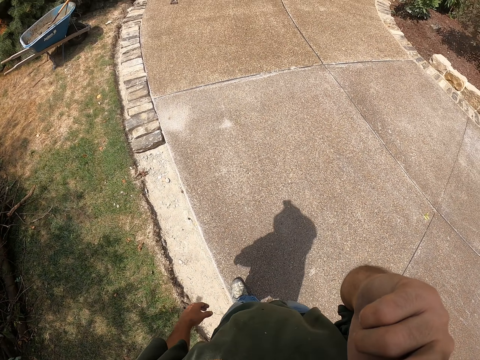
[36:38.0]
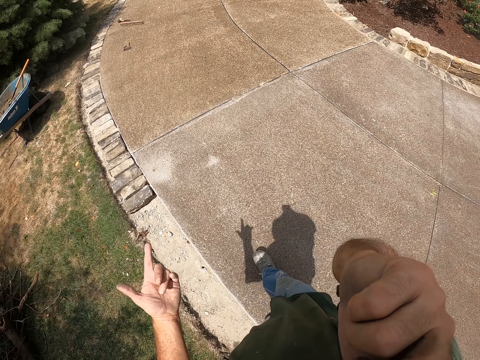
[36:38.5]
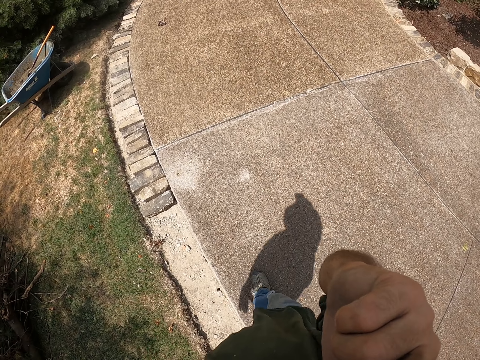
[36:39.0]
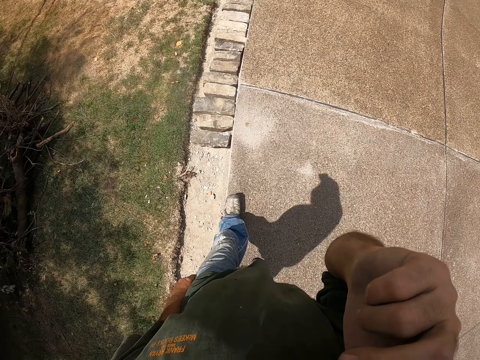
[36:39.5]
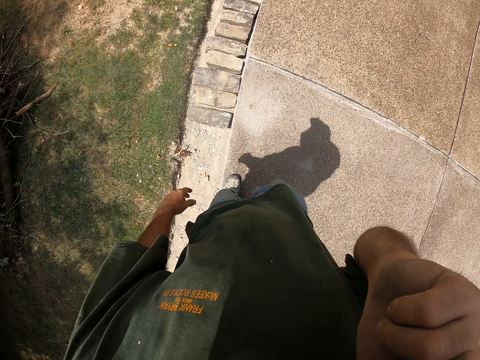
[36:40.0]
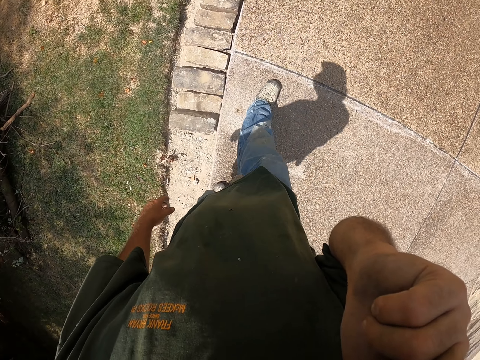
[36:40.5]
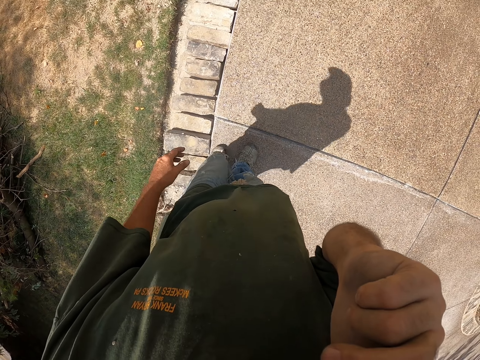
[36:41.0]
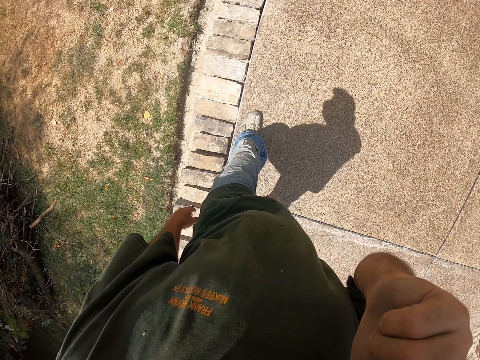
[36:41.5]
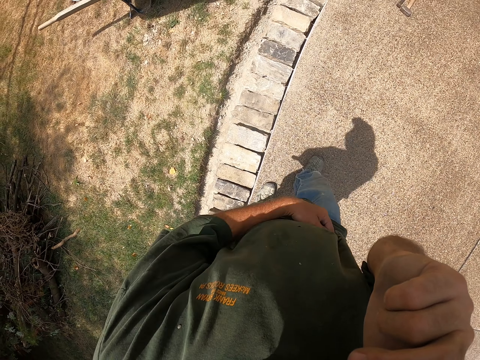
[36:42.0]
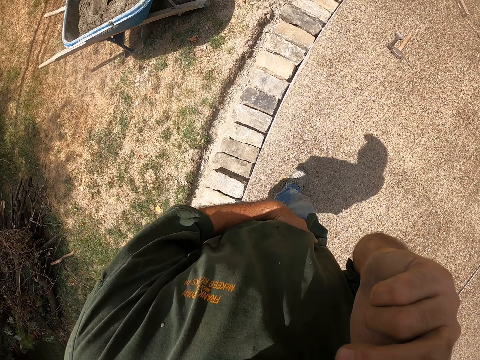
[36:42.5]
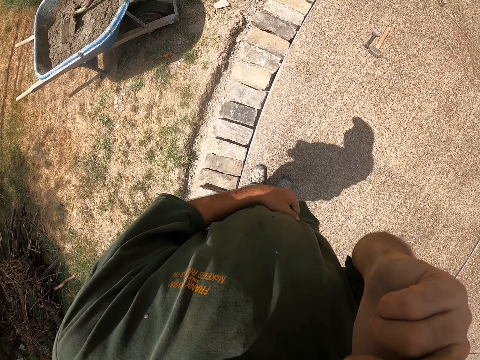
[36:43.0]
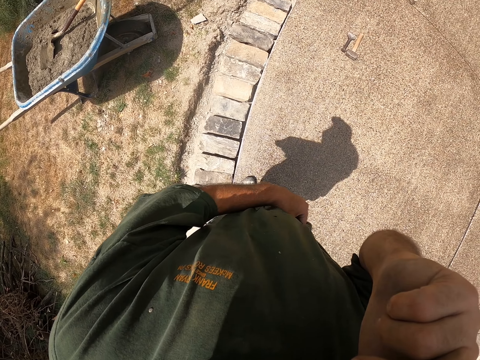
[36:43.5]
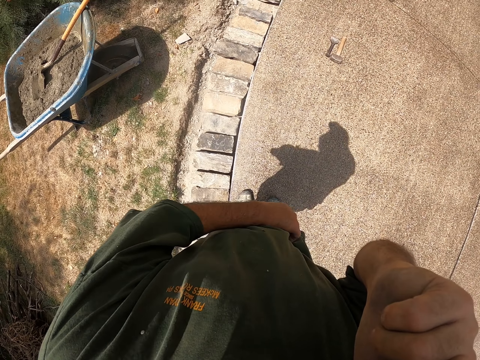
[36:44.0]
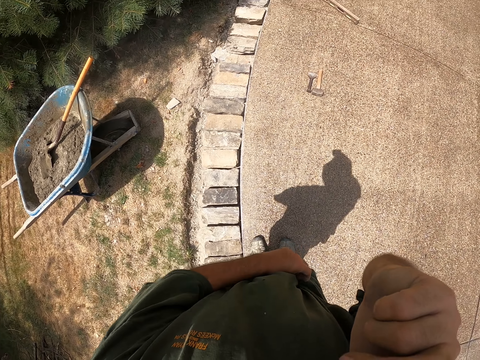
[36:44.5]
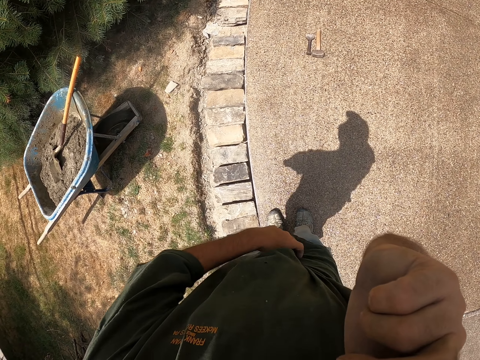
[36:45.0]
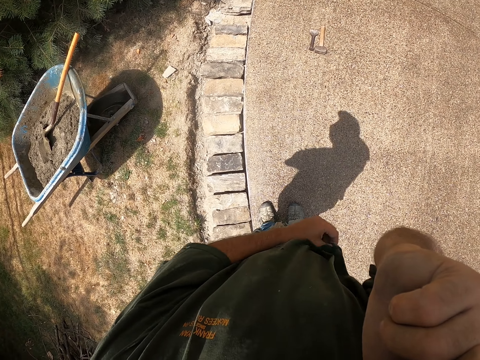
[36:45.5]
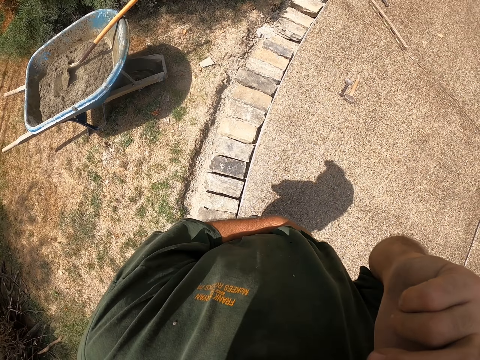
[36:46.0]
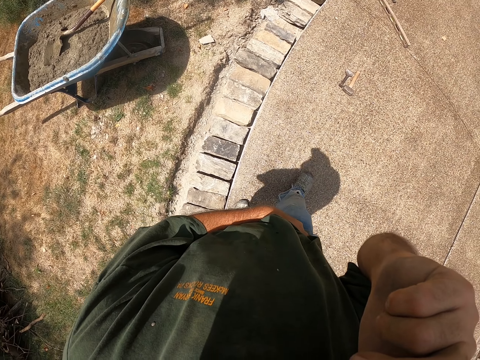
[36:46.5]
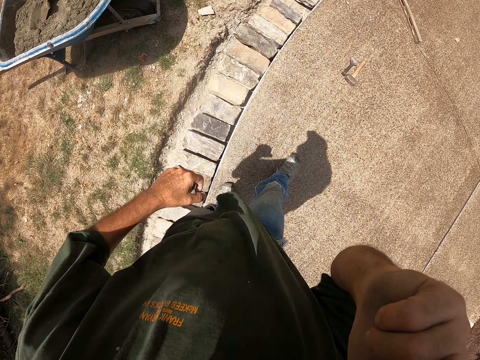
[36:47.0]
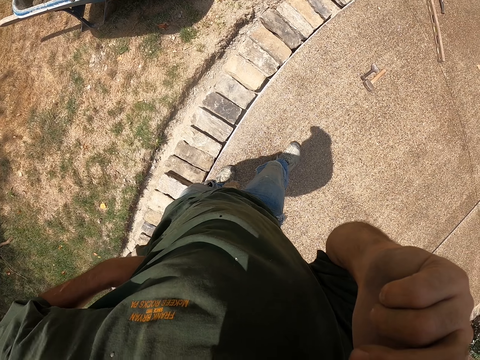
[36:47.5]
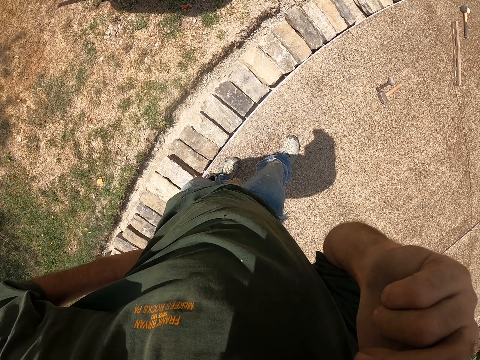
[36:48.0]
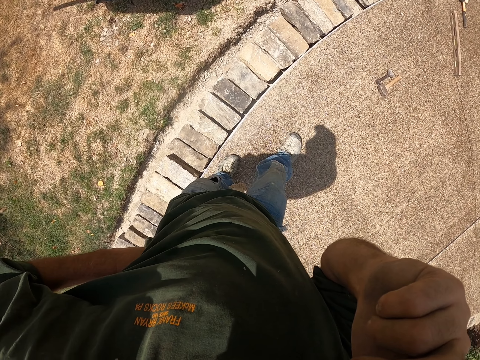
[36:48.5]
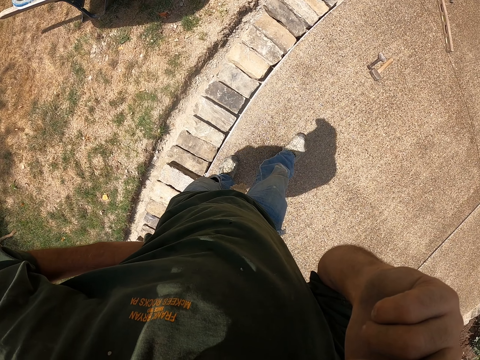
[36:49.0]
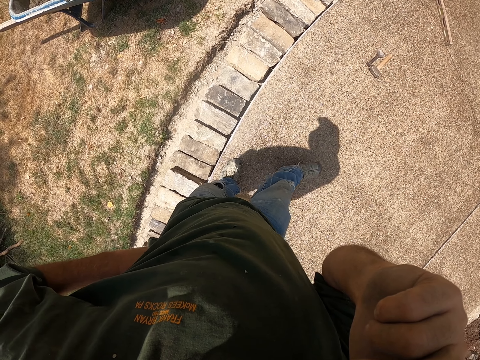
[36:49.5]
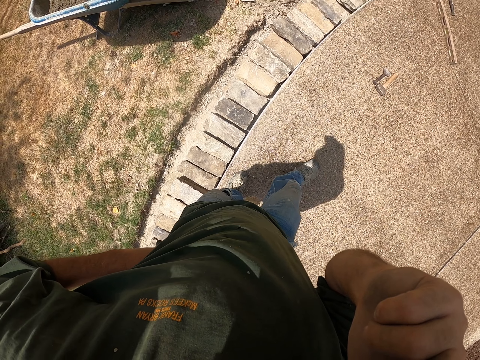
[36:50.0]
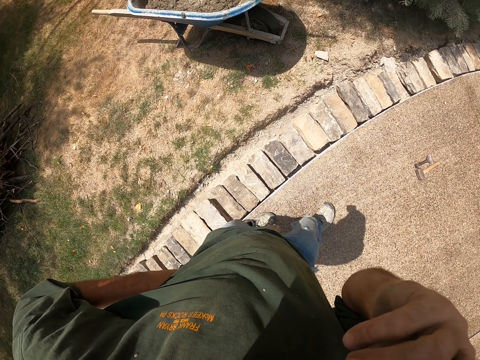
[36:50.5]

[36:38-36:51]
The camera wearer stands. He touches the shirt, rubs his waist area, and talks on the phone. He holds the waist.

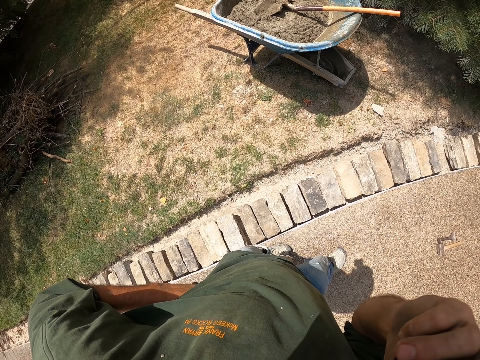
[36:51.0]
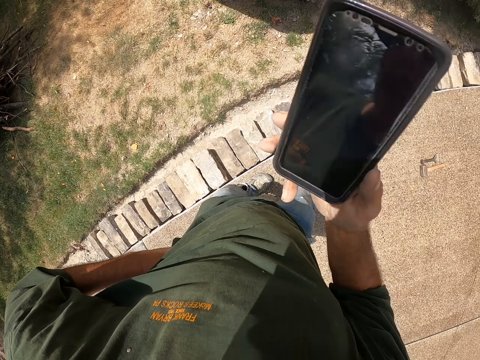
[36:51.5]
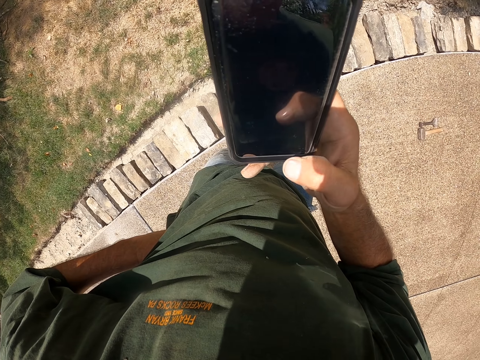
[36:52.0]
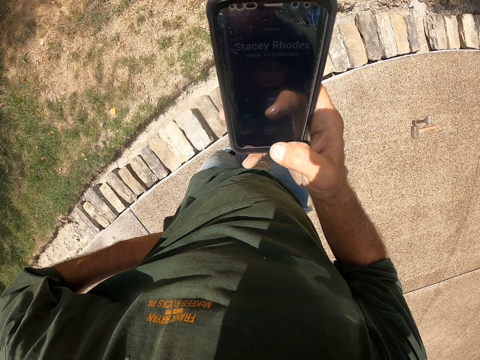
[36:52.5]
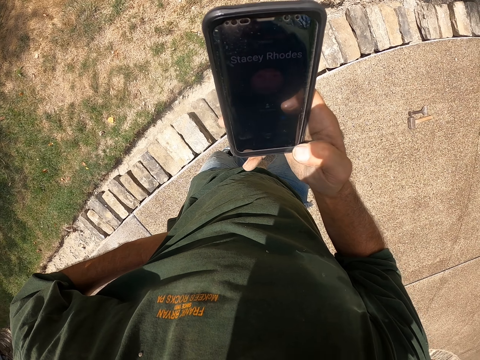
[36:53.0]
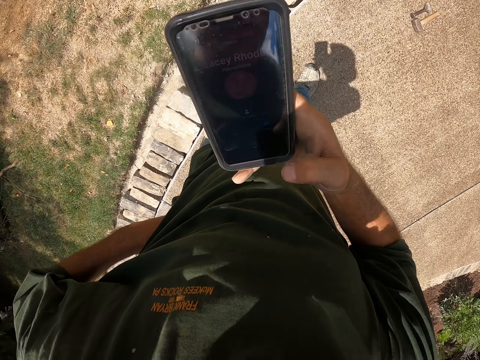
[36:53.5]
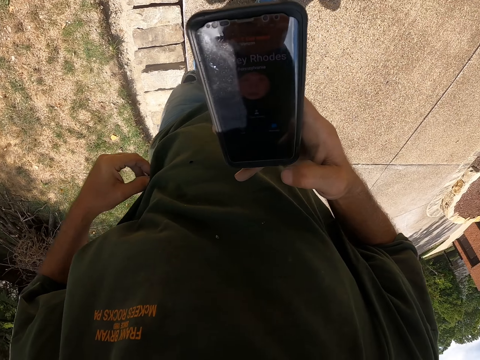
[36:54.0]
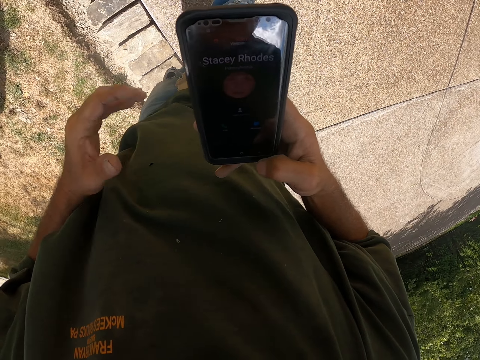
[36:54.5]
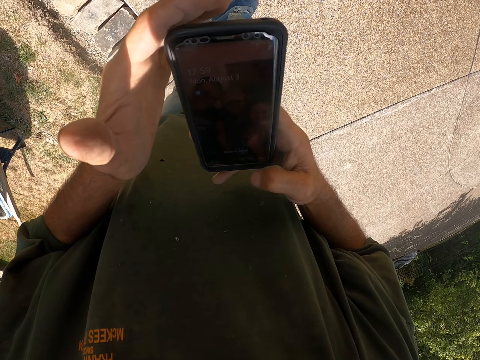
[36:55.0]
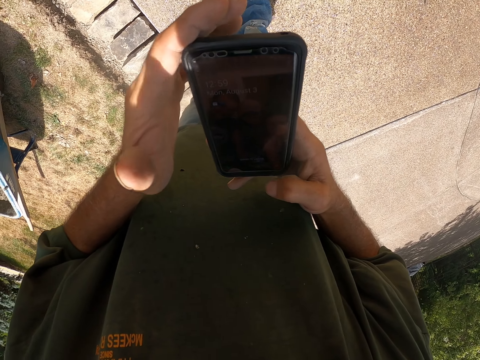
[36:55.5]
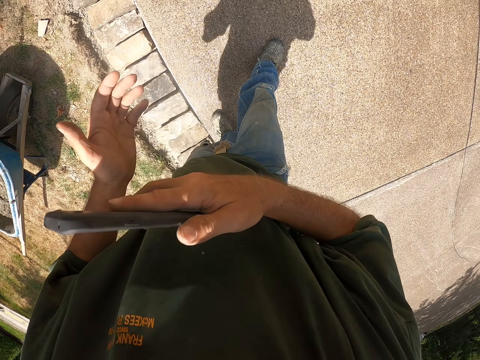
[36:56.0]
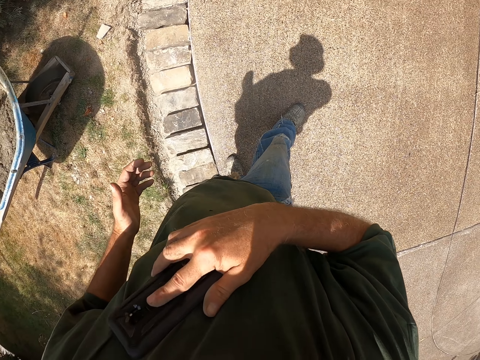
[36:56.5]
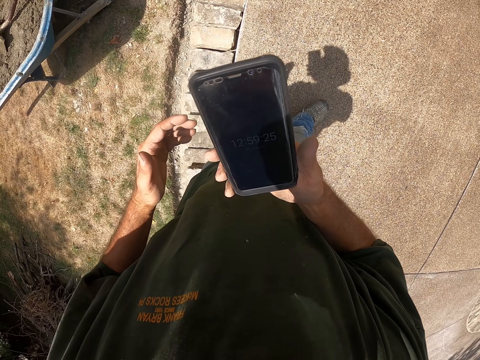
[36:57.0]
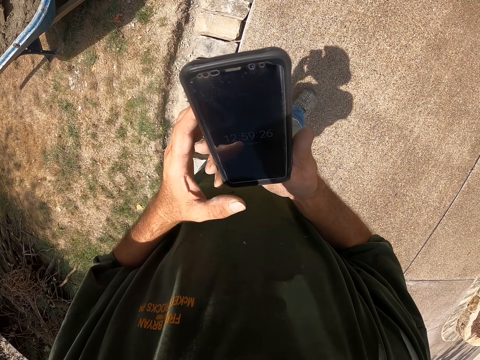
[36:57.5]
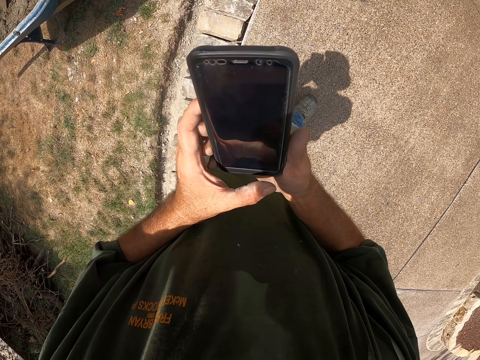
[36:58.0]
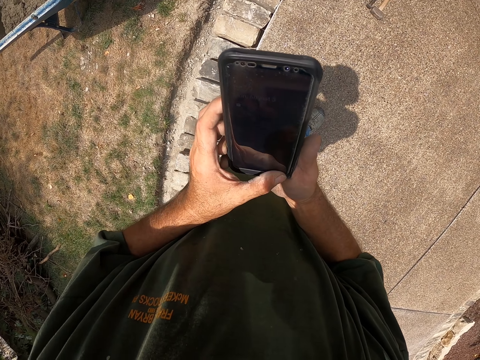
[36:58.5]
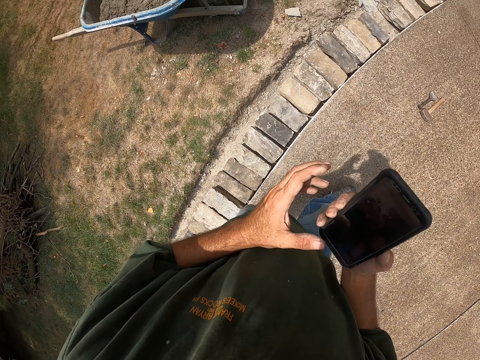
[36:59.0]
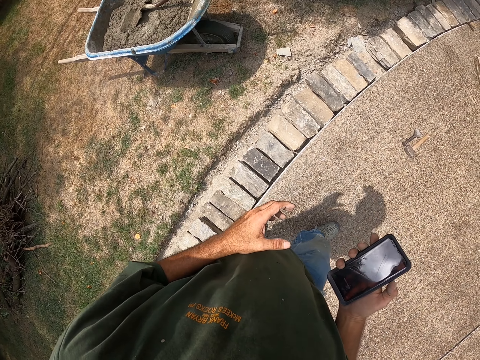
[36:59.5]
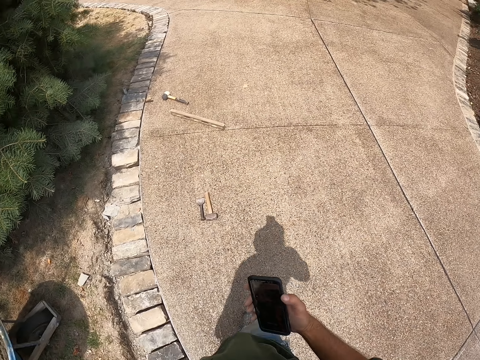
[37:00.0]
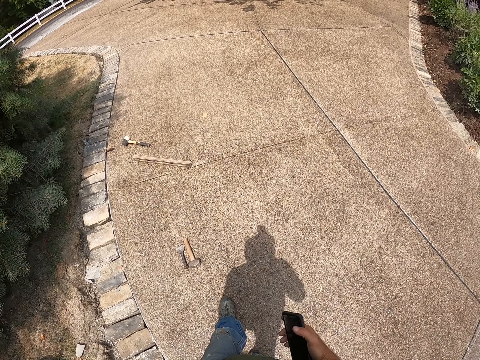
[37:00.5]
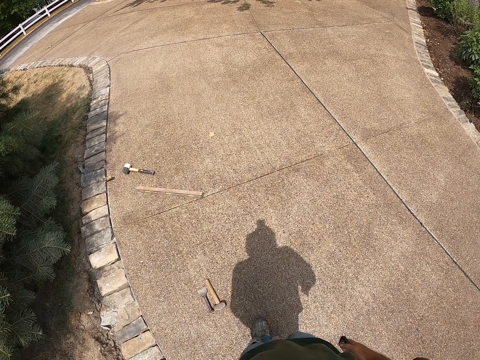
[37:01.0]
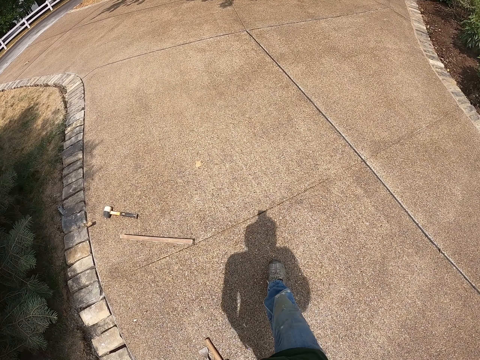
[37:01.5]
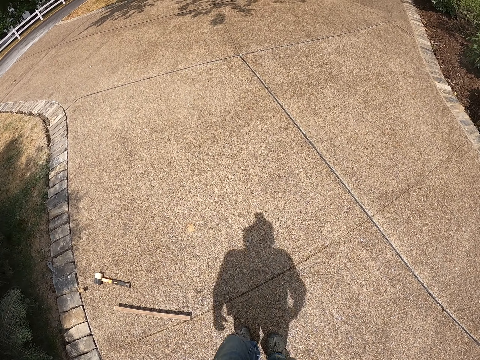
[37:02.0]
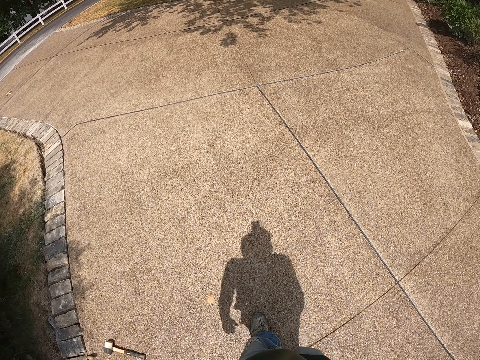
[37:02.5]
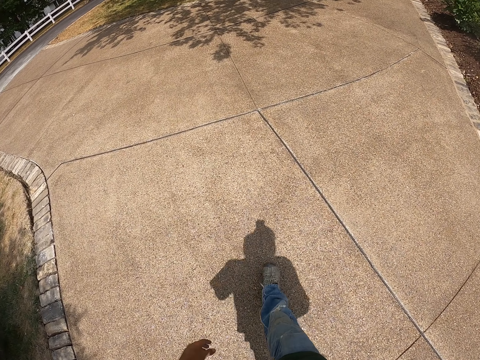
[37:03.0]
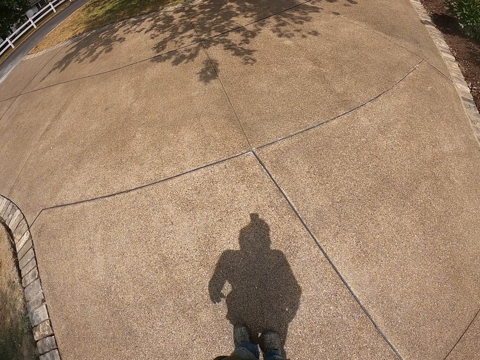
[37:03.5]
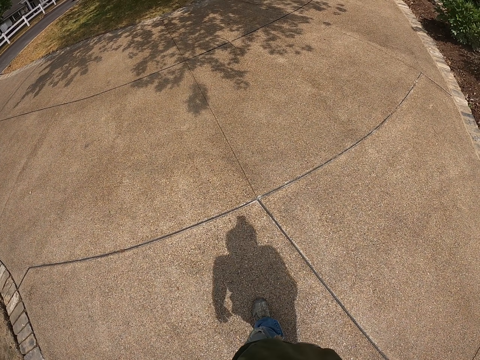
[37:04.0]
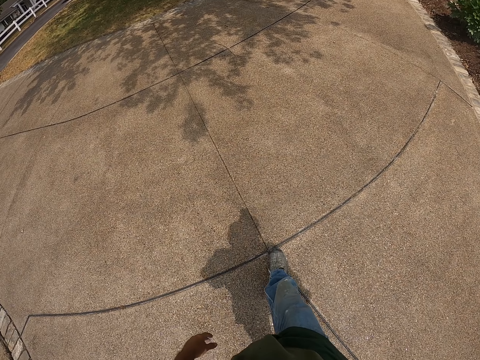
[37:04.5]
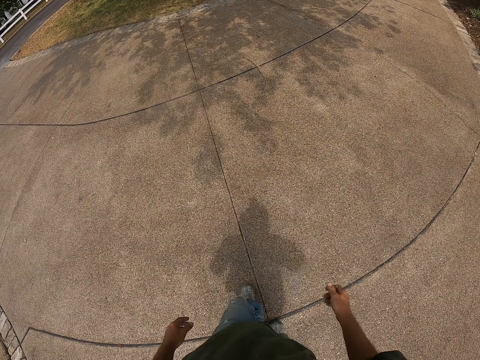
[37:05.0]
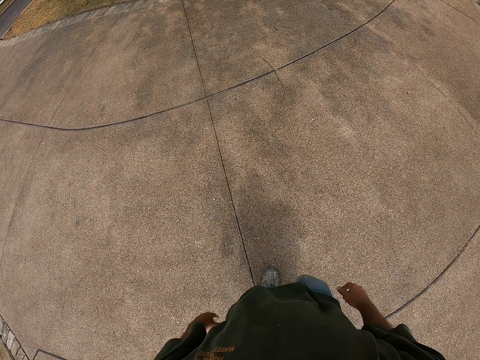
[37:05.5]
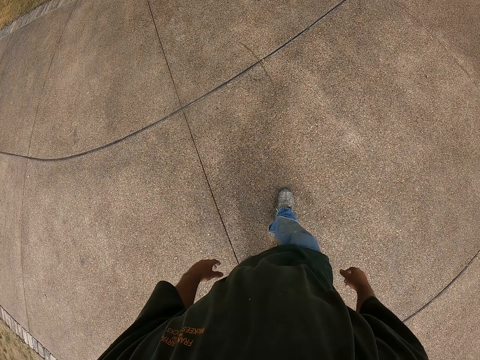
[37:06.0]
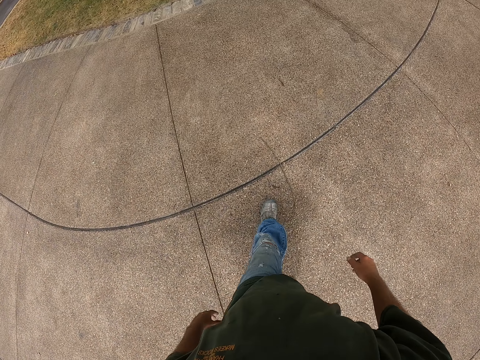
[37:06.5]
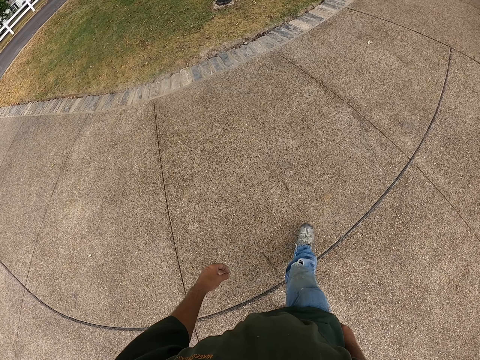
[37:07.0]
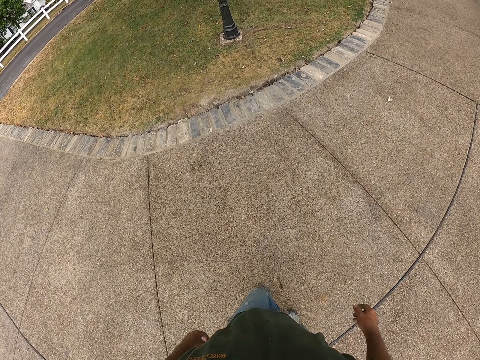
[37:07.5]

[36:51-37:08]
The camera wearer hangs up the call on the phone. He scrolls the phone. He wipes the phone screen on his top. He scrolls the phone and operates the phone. He pockets the phone on his way in the driveway. He walks on the pavement.
